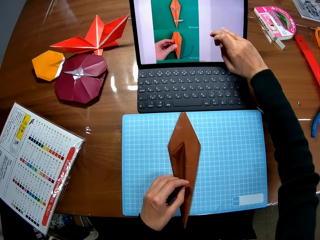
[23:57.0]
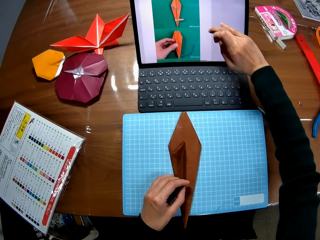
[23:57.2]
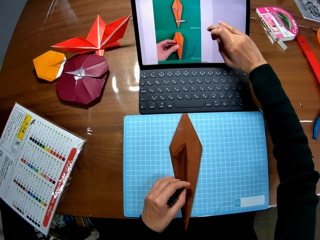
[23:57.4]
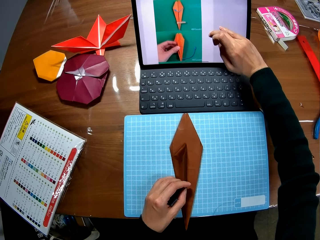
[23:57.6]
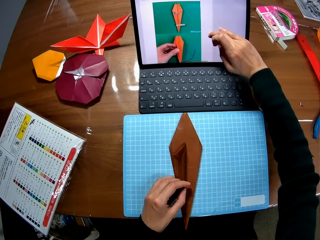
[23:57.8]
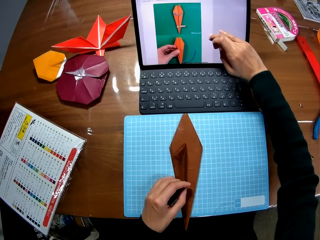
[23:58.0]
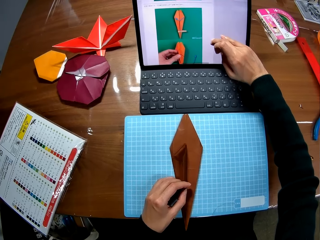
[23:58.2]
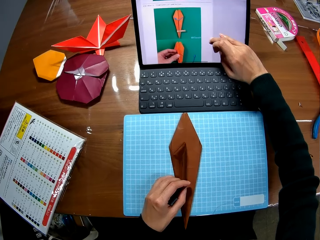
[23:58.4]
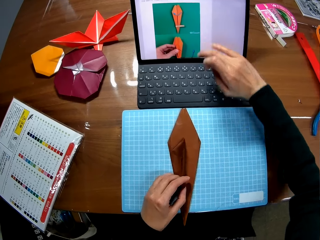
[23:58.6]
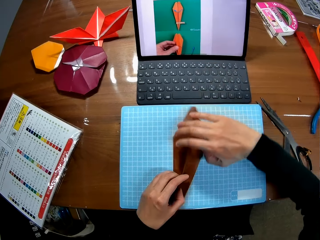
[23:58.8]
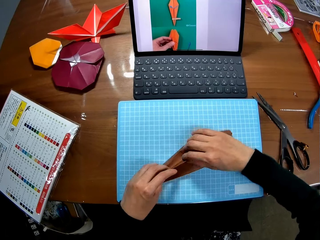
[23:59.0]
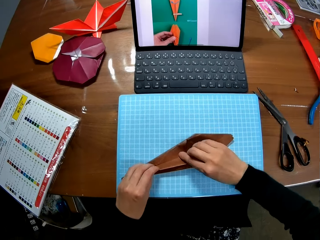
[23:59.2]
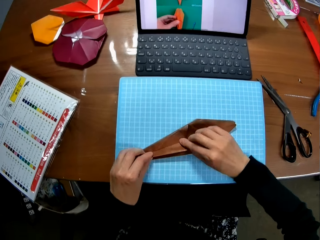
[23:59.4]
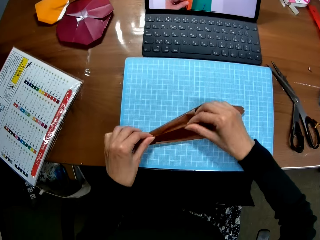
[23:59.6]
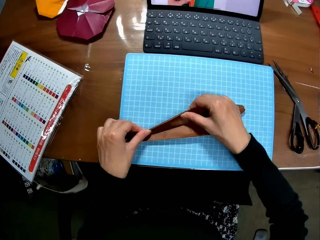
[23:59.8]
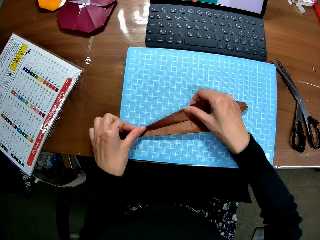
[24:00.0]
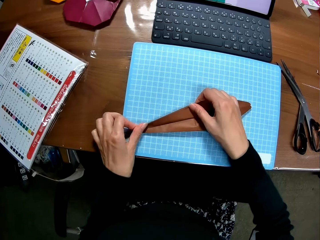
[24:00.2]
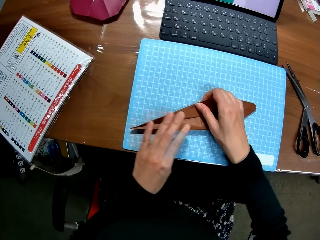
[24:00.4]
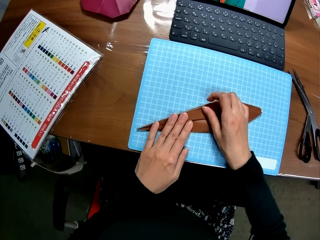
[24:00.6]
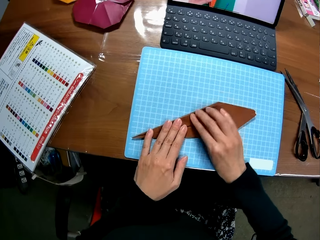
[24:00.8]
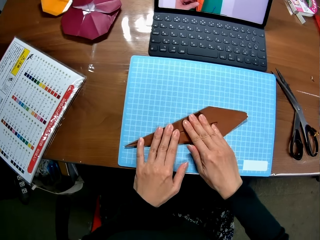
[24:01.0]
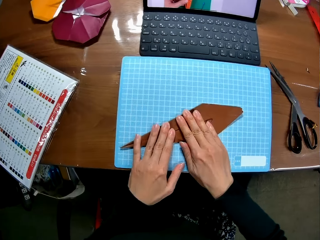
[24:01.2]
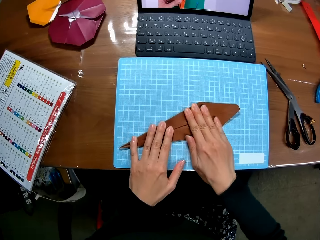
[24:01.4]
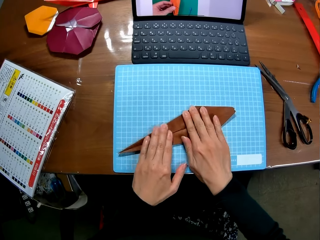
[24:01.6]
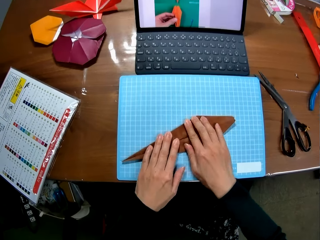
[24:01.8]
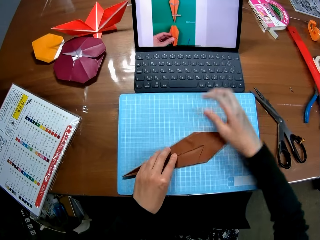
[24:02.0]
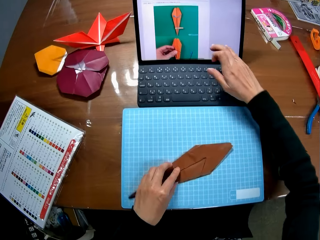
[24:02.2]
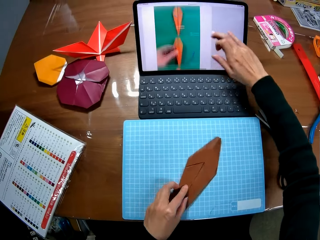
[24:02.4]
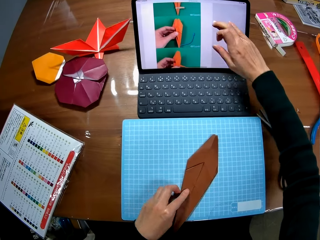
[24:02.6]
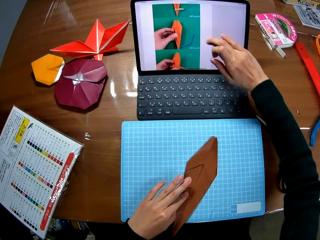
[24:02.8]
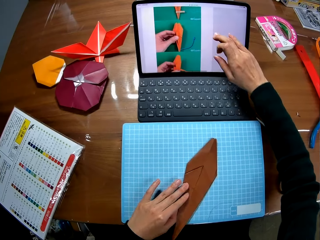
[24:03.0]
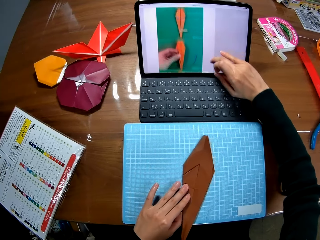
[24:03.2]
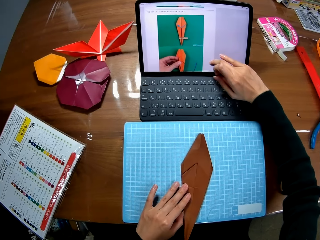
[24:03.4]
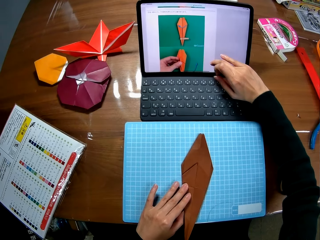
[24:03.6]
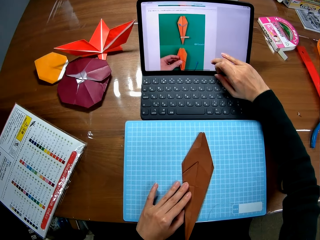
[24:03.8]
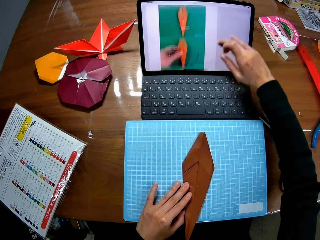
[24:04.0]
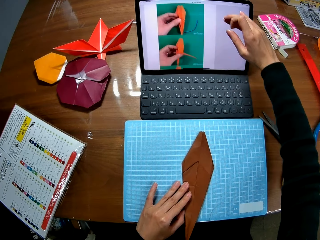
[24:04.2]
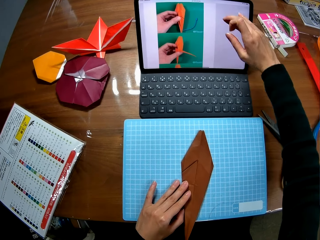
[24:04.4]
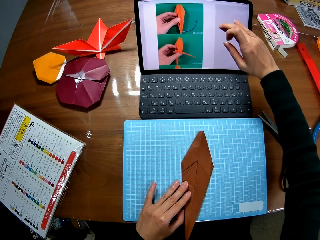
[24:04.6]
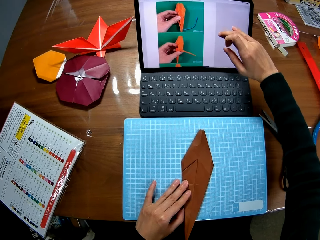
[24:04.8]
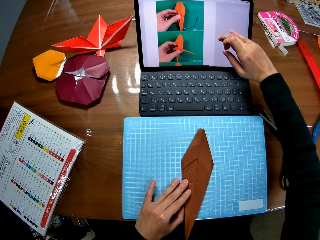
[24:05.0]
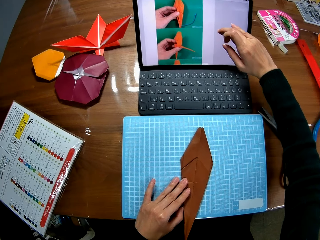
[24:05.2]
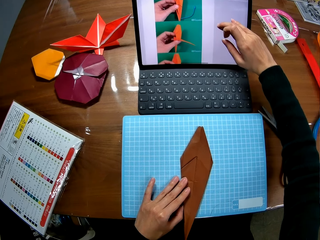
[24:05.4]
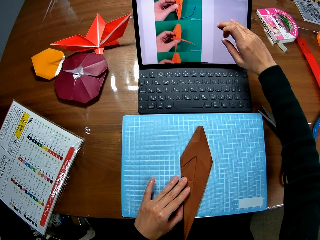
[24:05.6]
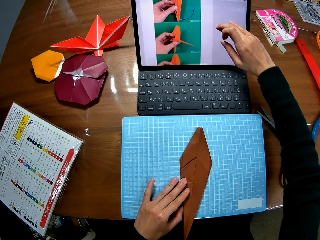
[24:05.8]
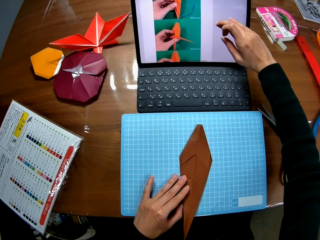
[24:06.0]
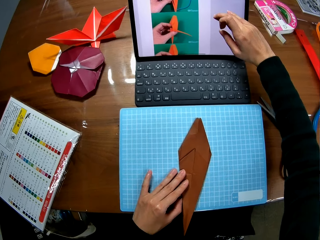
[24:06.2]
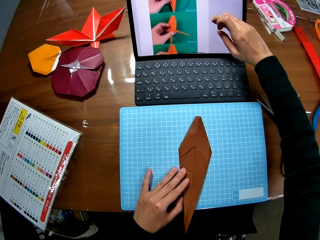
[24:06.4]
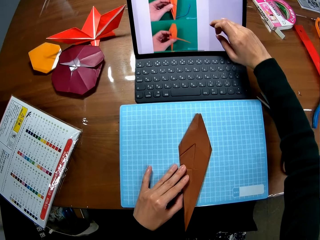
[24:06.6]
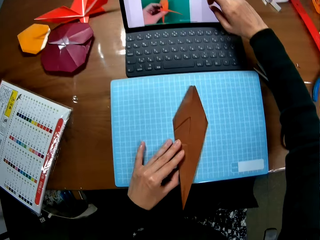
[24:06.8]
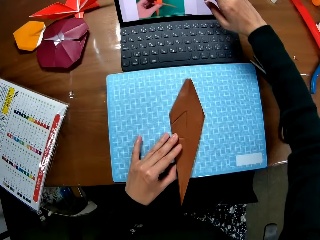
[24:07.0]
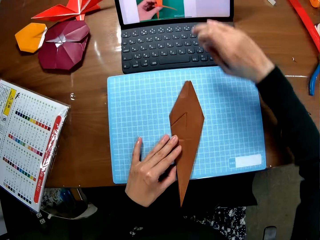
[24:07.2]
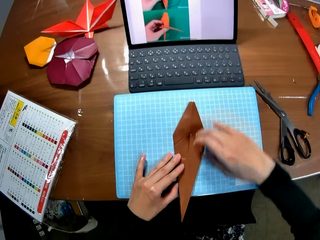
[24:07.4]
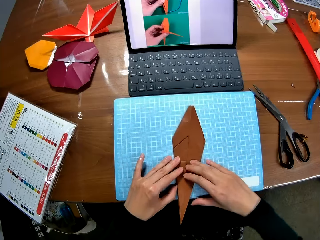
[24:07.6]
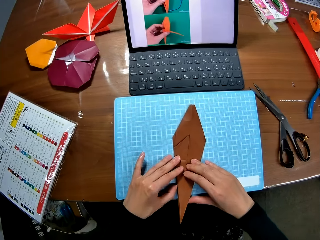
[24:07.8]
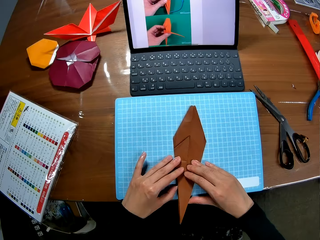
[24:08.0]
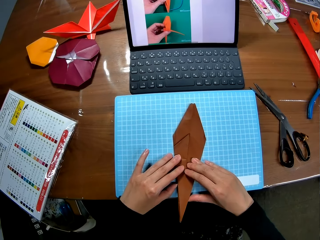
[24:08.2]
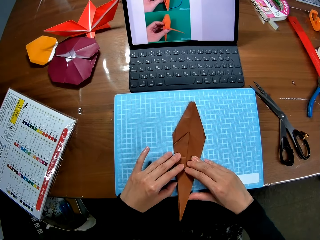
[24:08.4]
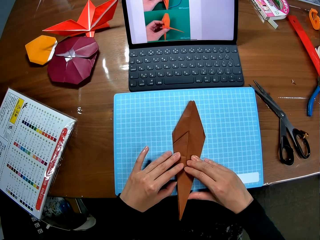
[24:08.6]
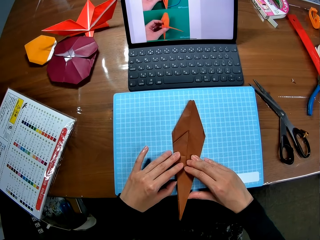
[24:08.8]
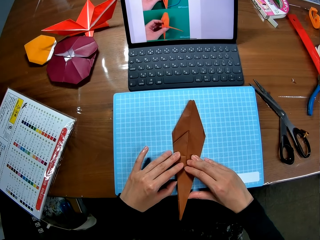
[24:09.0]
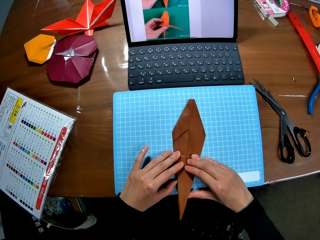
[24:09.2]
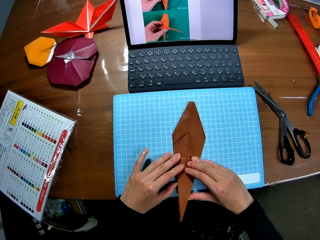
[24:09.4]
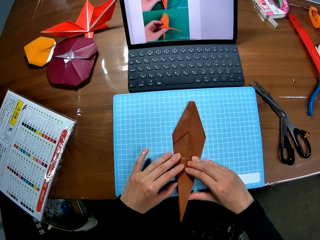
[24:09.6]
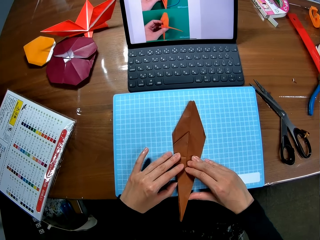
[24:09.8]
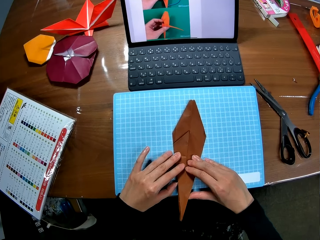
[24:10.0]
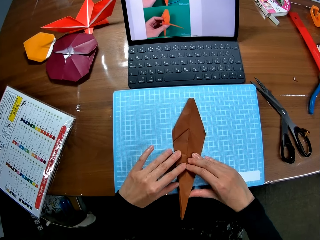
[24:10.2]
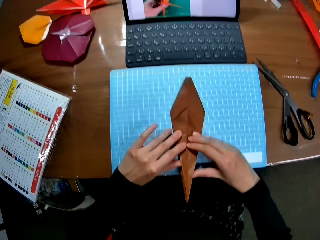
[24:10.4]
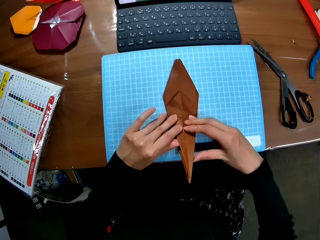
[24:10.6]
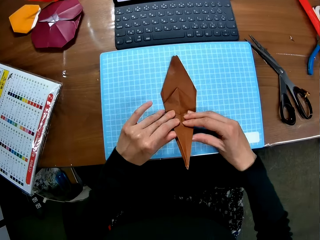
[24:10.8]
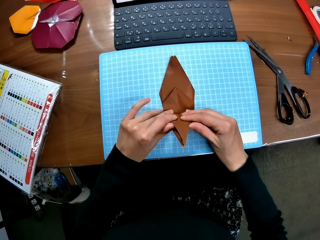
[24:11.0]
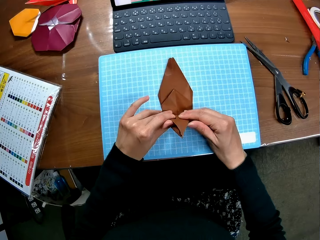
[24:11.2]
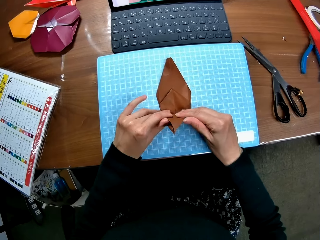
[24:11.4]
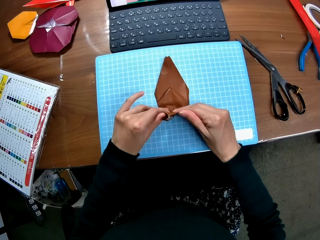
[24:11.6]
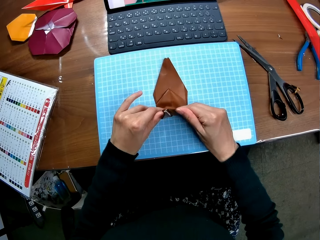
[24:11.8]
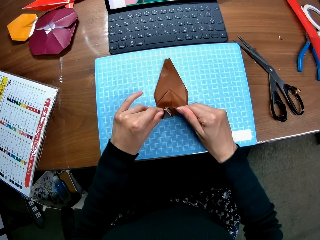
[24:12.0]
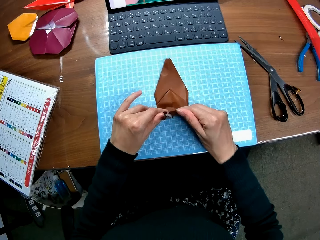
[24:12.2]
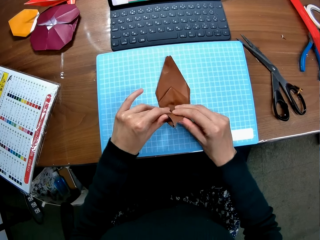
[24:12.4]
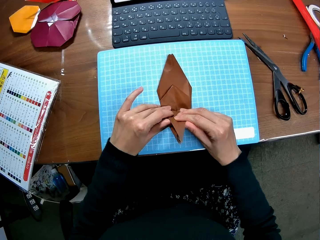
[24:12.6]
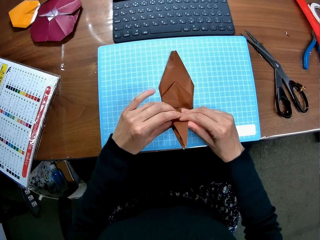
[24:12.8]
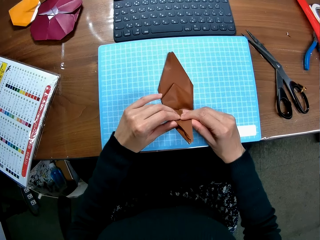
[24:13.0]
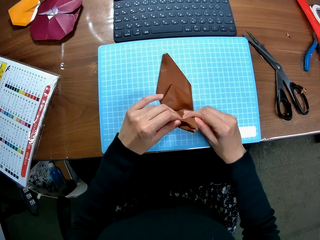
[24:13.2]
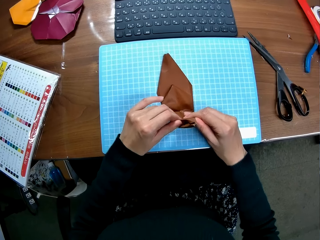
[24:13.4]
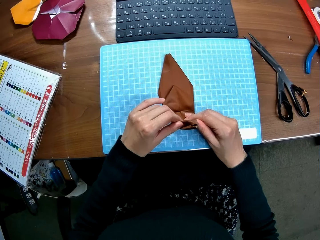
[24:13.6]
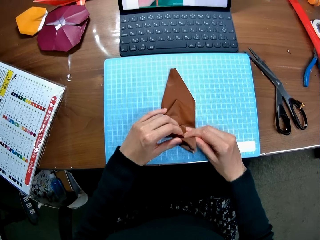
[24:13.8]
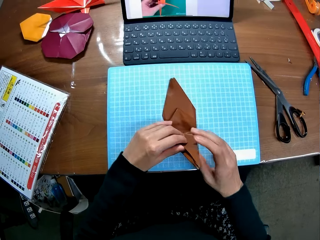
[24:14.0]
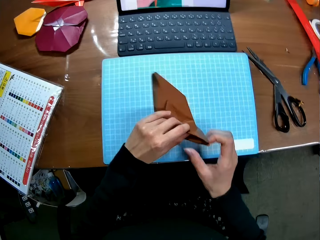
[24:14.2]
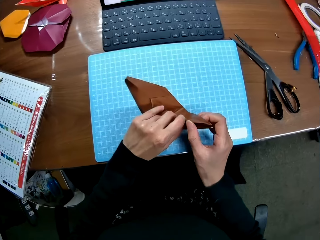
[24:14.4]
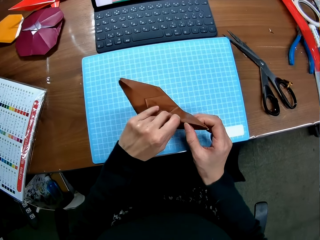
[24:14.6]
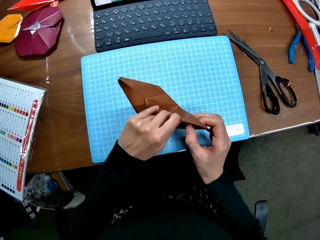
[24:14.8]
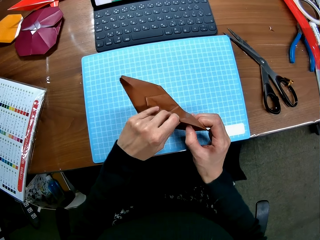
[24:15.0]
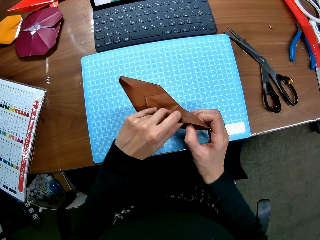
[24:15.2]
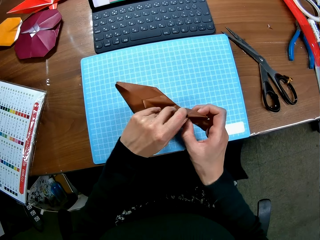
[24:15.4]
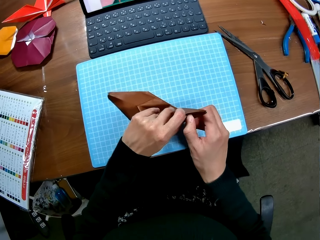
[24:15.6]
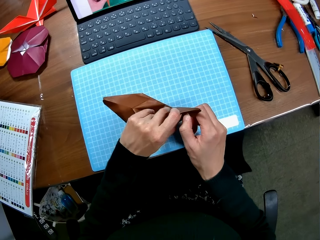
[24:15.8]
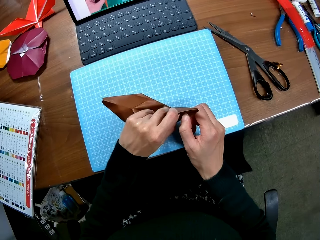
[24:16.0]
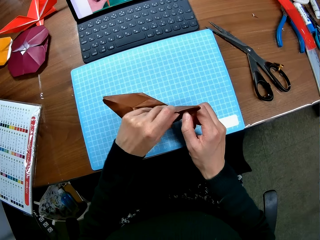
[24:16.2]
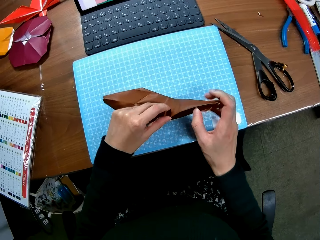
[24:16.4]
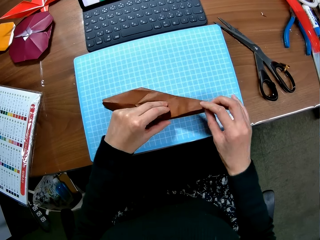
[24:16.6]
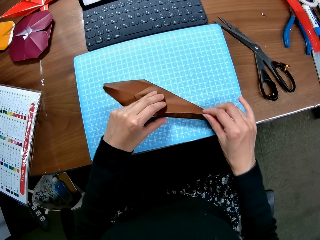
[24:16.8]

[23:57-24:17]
The camera wearer folds the brown crafted paper on the table. She scrolls through her laptop touch screen with her right hand finger. She folds the paper. She looks around the table. She folds the brown crafted paper on the table.

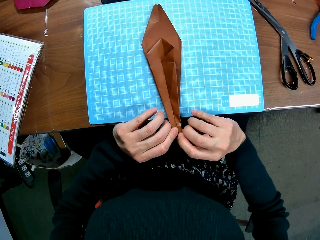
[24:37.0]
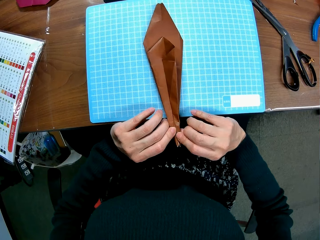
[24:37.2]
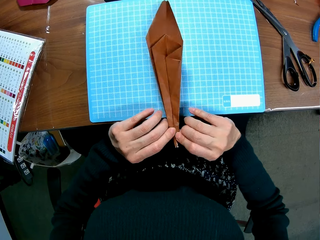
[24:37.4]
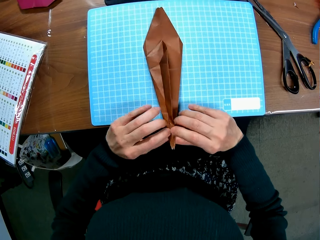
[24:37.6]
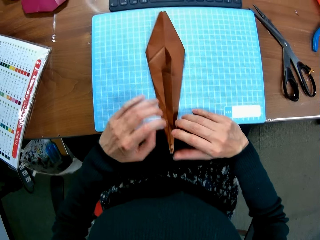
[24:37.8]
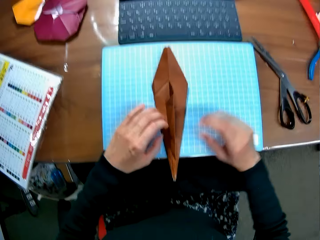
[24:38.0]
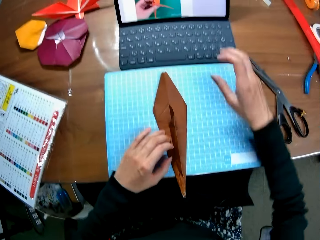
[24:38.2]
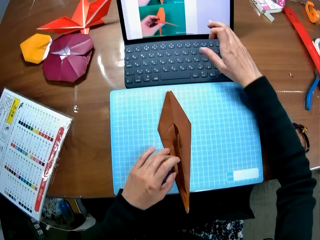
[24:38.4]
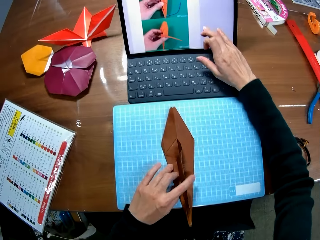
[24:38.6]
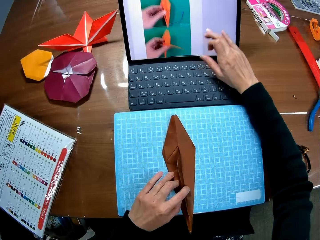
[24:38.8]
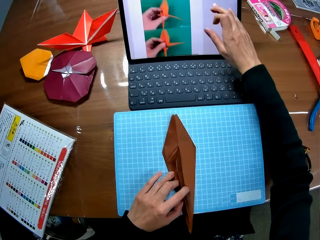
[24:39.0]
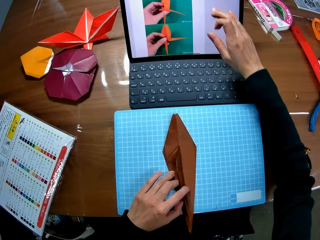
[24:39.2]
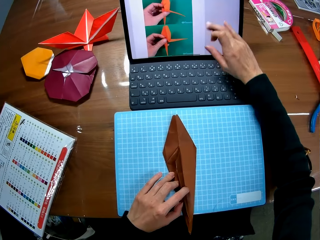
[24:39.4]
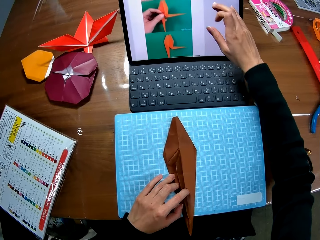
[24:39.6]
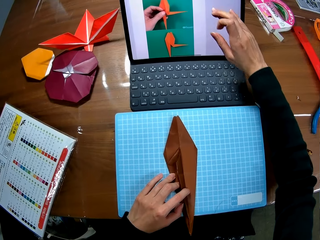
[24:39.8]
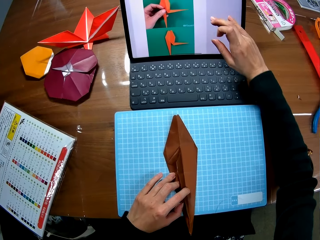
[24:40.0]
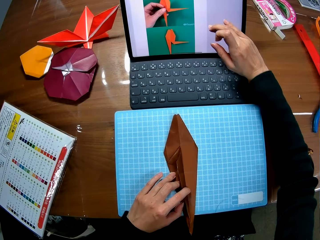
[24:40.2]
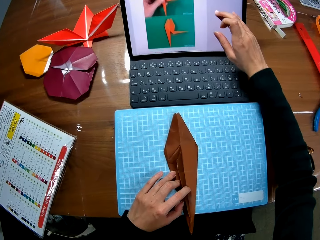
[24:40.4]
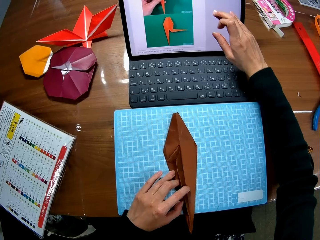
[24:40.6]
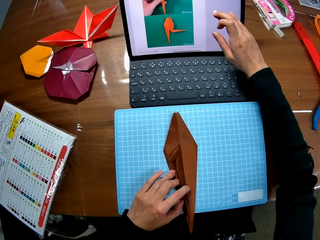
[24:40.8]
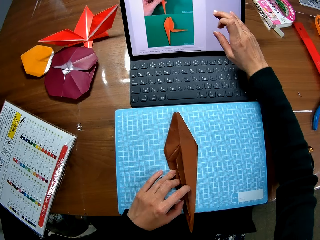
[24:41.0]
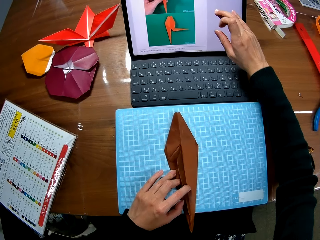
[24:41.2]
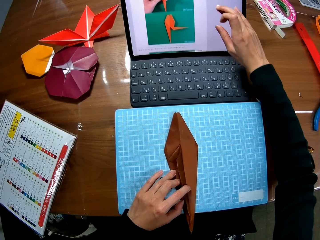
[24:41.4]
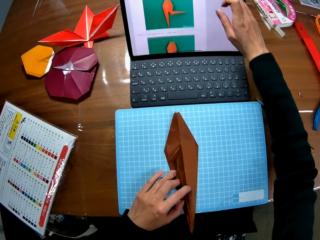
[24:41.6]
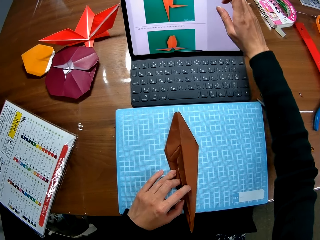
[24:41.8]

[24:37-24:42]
The camera wearer scrolls through her laptop touch screen with her right hand finger.
